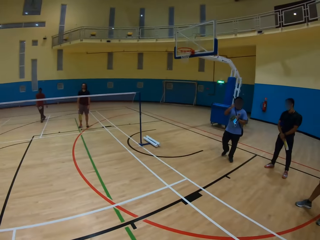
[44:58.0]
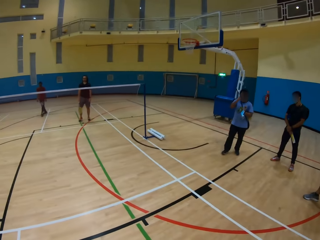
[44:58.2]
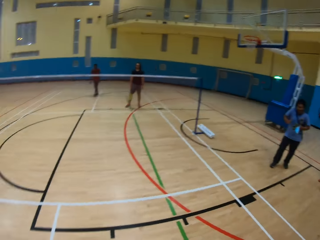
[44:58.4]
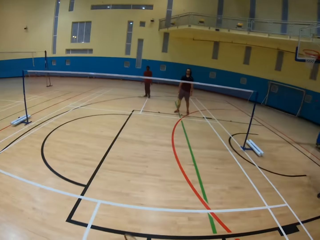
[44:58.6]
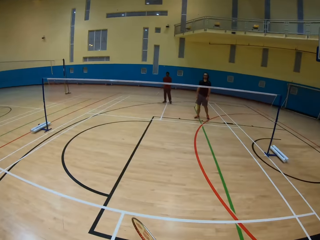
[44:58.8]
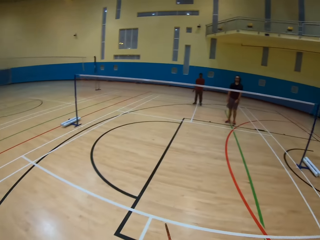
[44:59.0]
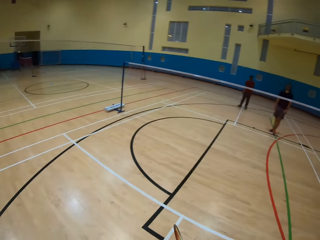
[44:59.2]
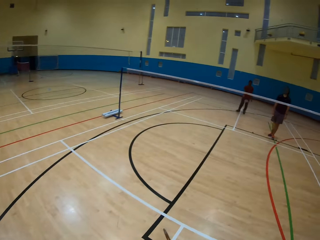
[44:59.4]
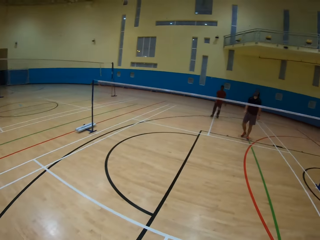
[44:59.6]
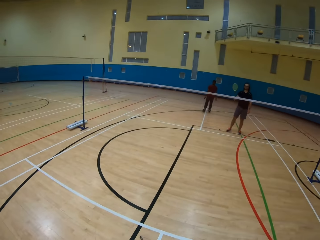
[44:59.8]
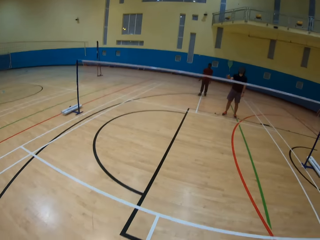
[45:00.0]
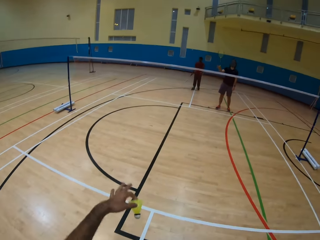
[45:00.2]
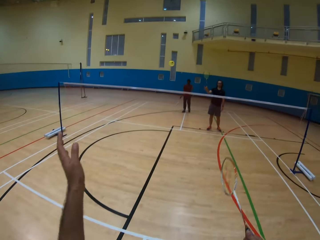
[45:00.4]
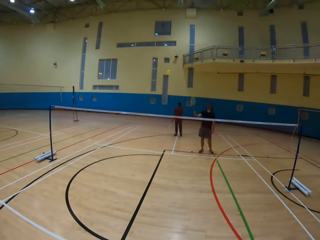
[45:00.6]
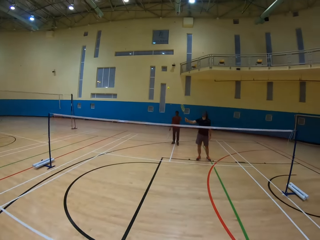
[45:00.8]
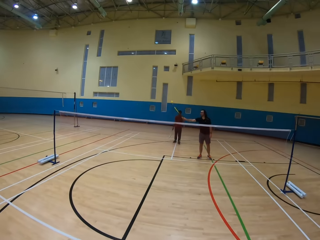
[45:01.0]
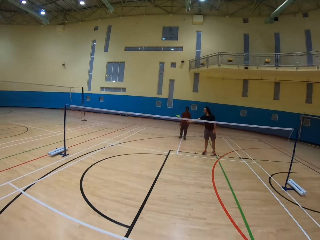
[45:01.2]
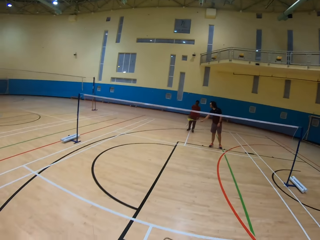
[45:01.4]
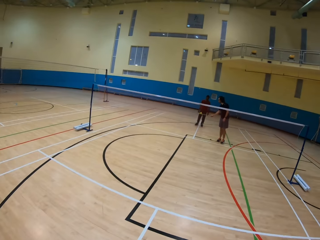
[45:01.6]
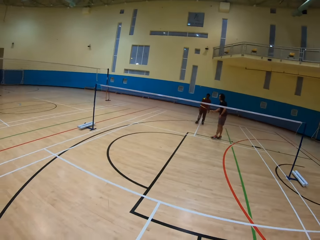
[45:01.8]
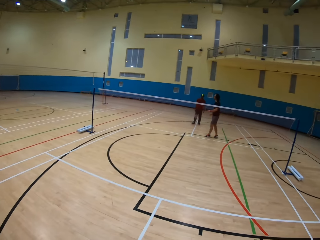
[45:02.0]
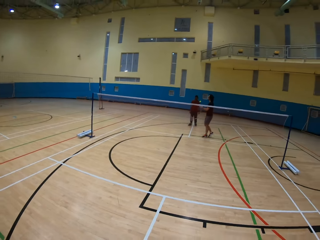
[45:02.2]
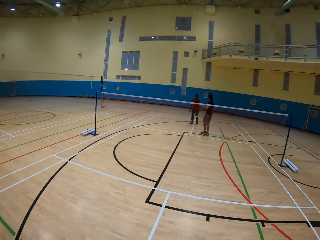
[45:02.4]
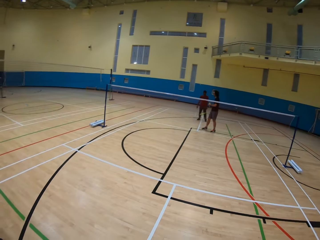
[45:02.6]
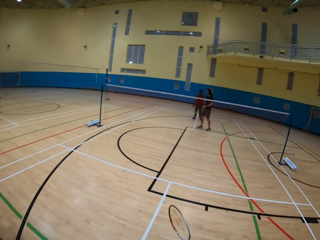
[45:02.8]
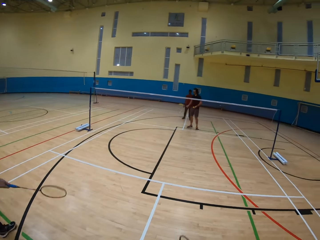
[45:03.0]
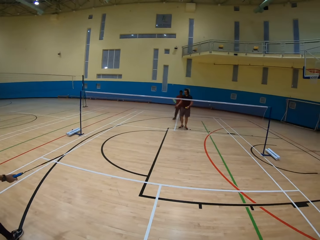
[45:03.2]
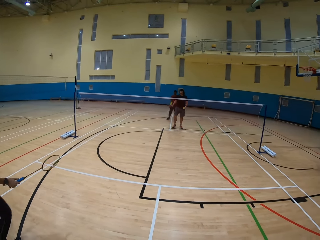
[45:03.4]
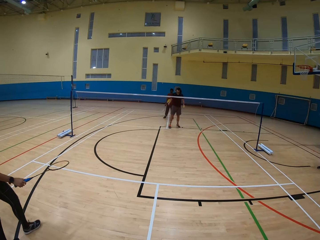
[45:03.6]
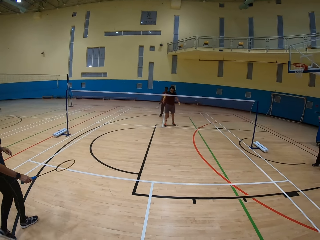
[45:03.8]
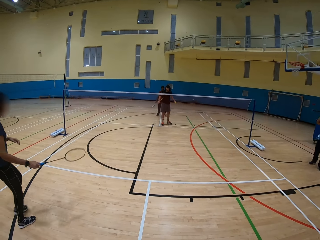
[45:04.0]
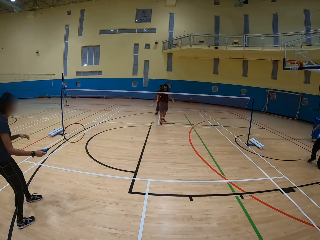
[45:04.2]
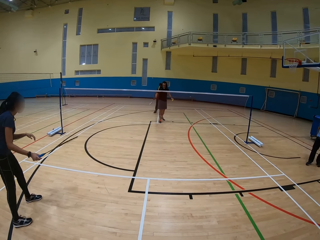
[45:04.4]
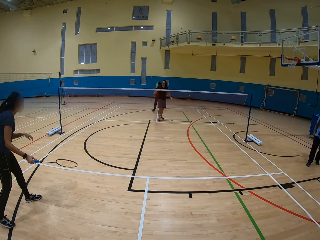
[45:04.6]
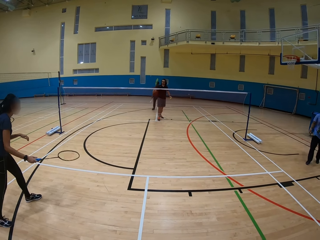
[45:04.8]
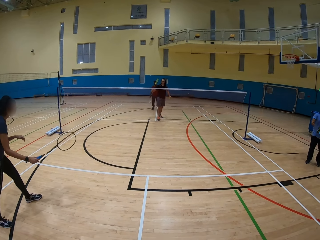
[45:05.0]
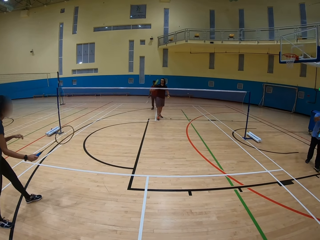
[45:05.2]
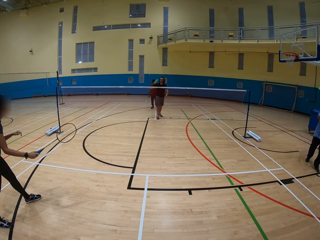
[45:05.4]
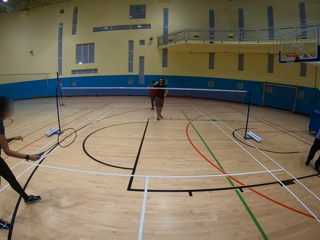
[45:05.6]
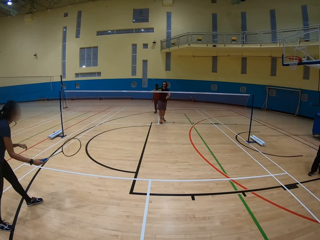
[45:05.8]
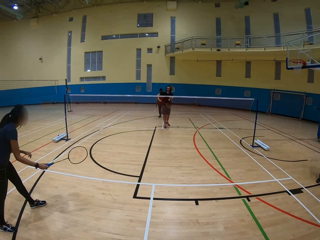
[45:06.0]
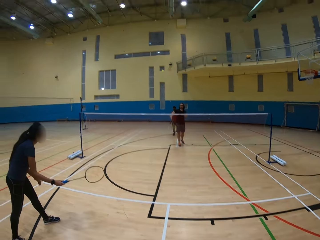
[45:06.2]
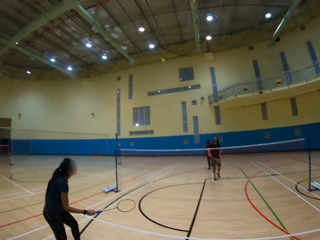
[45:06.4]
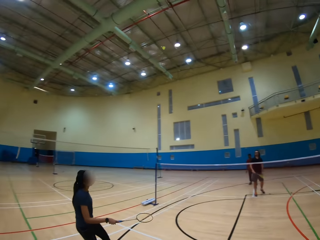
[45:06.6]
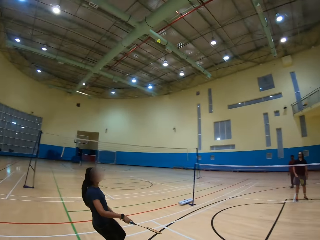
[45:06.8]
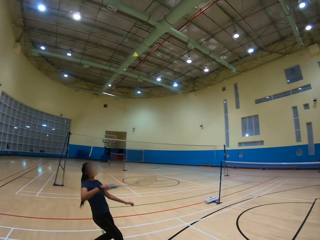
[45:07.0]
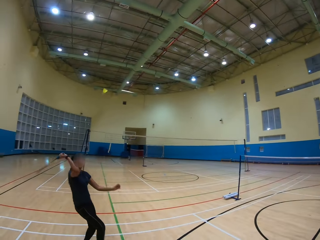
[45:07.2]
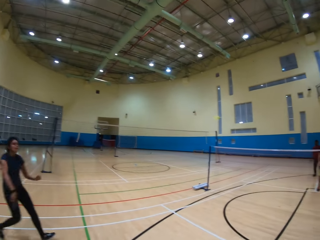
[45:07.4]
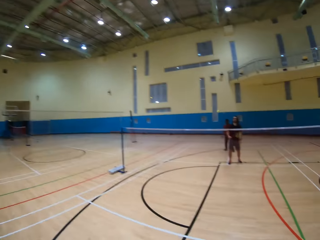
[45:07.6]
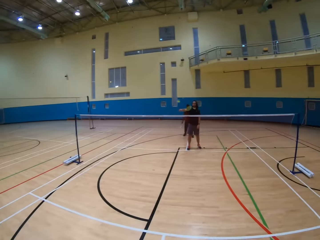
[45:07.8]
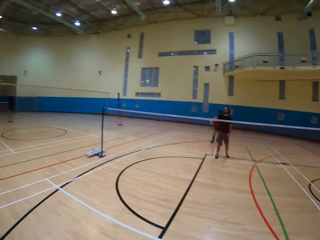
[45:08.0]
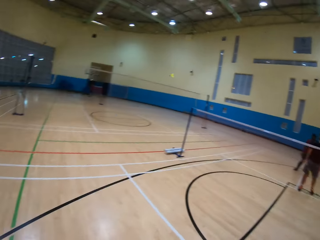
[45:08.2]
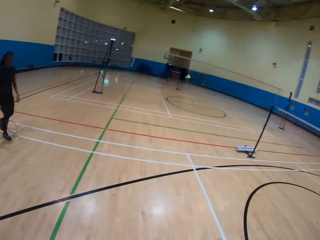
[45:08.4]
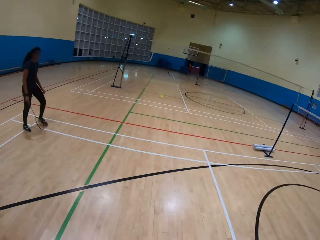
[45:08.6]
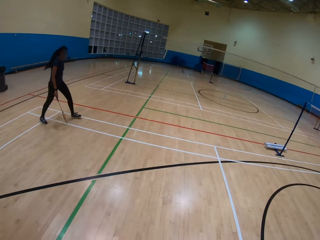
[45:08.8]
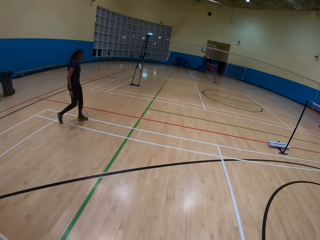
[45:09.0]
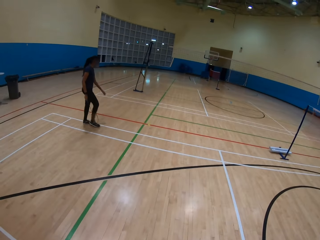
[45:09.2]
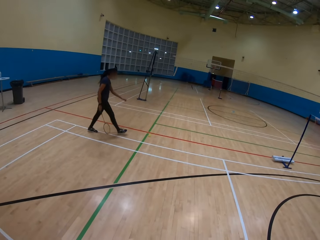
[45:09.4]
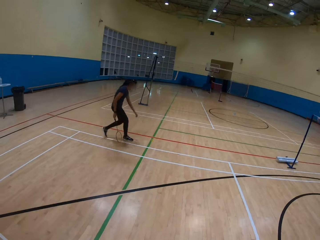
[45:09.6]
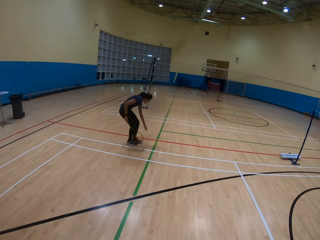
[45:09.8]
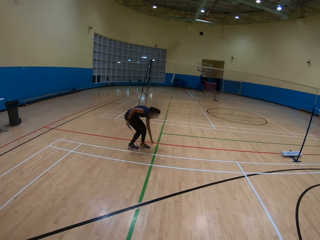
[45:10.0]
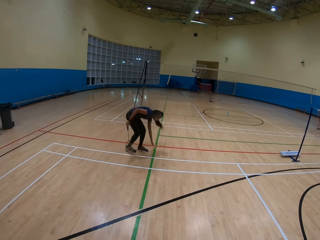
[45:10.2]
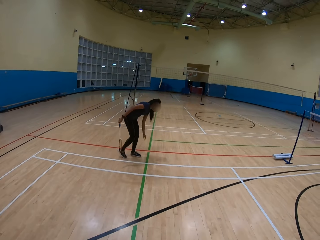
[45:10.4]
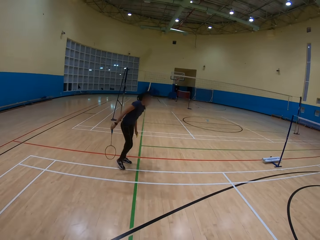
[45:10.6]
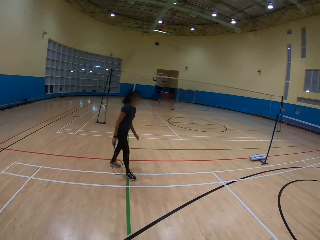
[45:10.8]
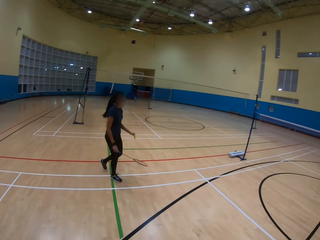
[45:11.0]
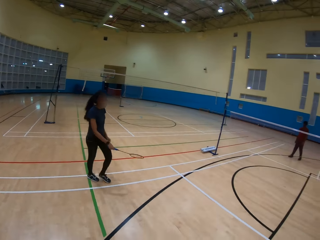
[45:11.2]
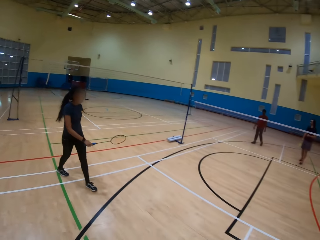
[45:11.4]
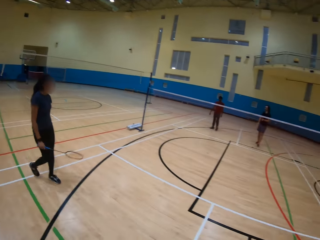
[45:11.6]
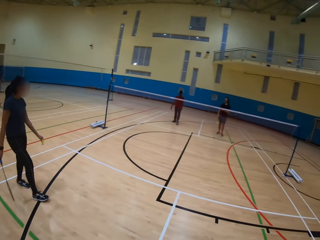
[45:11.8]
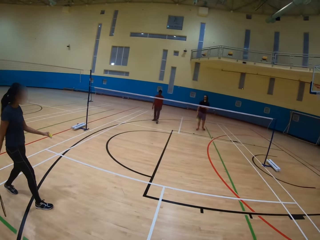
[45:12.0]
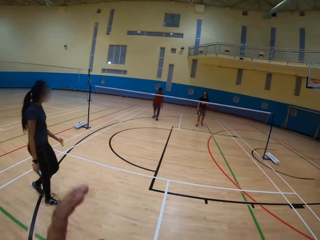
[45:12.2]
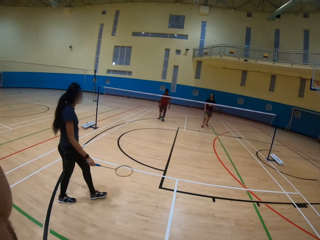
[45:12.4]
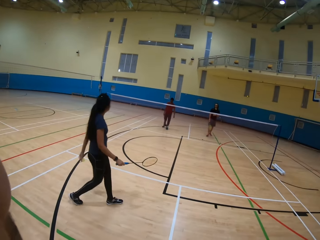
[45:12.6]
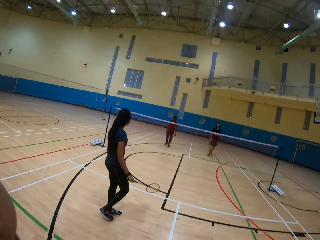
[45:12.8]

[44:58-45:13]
The camera wearer hits the shuttlecock. They throw the ball using a bat. A man picks up the shuttlecock. The man hits the shuttlecock. The man throws the ball using a bat. A woman hits the shuttlecock. The camera wearer throws the ball using the bat. The man hits the shuttlecock and throws the ball using the bat. The woman picks the shuttlecock on the ground.

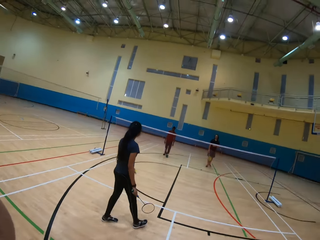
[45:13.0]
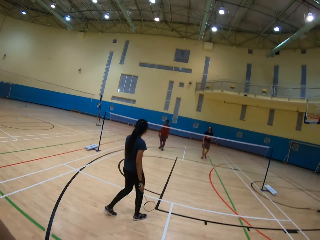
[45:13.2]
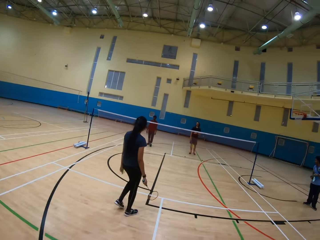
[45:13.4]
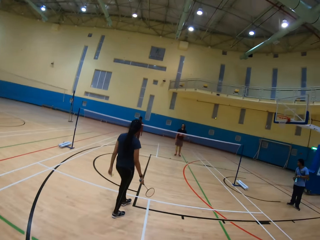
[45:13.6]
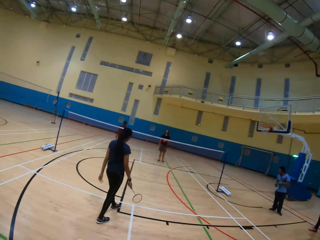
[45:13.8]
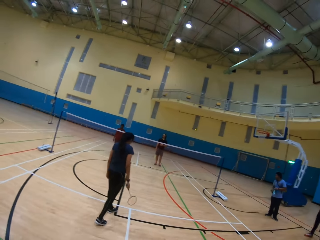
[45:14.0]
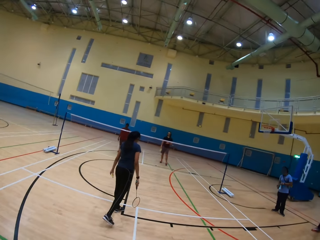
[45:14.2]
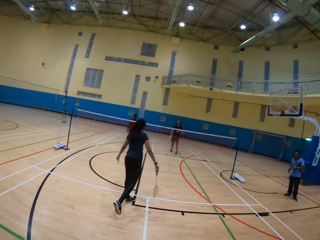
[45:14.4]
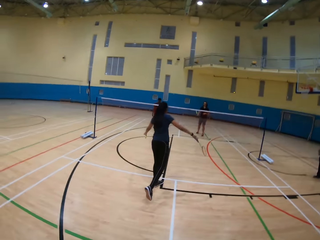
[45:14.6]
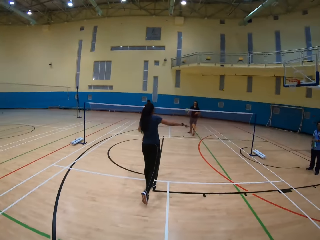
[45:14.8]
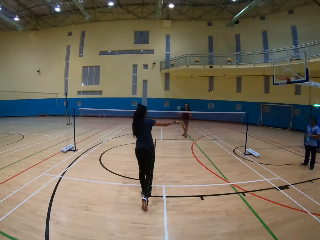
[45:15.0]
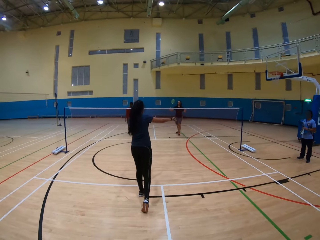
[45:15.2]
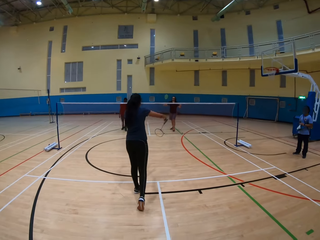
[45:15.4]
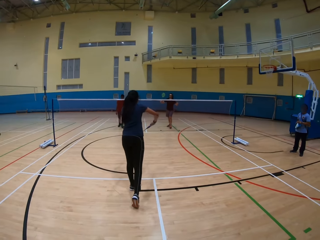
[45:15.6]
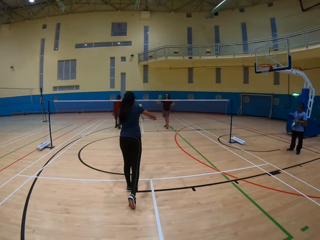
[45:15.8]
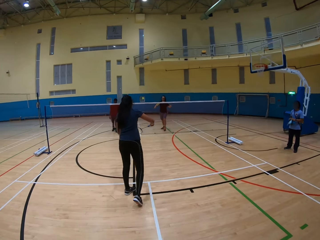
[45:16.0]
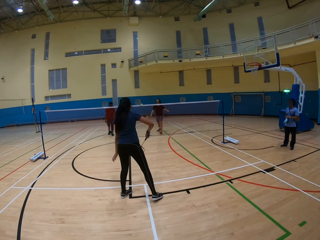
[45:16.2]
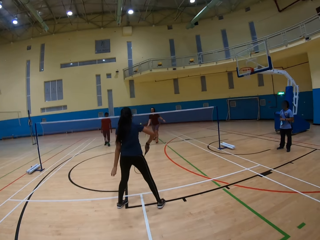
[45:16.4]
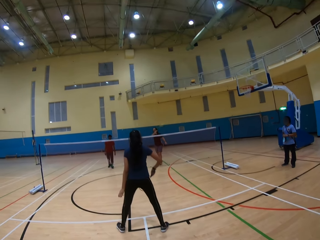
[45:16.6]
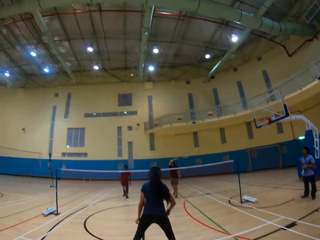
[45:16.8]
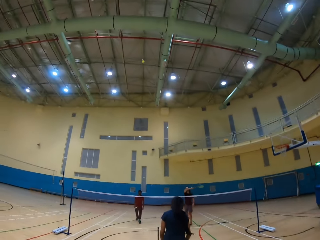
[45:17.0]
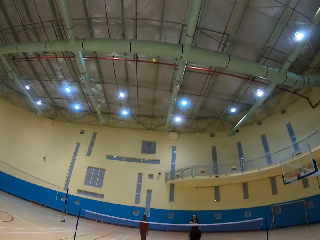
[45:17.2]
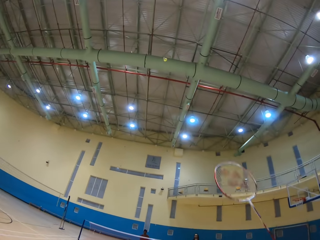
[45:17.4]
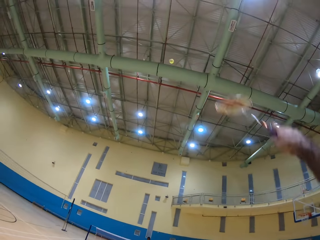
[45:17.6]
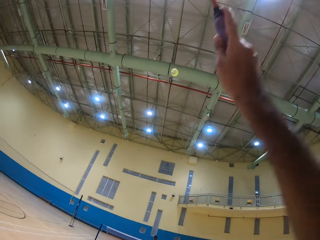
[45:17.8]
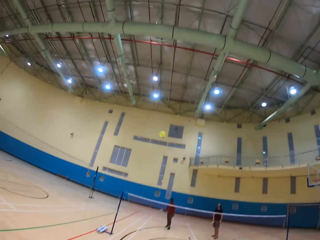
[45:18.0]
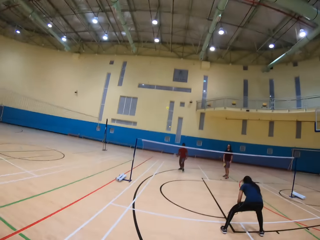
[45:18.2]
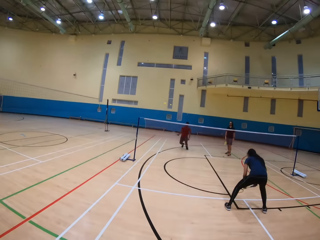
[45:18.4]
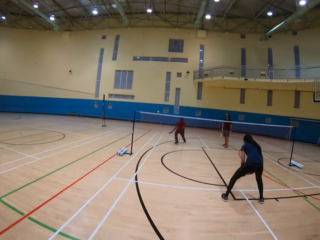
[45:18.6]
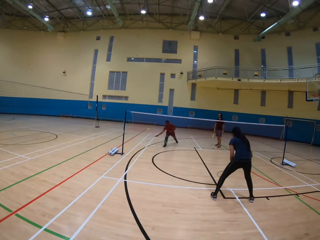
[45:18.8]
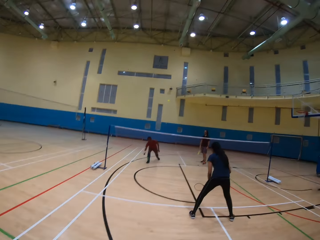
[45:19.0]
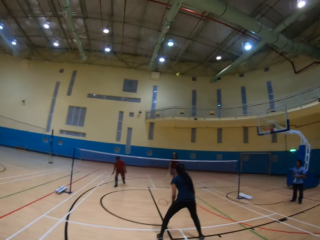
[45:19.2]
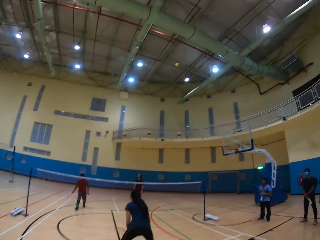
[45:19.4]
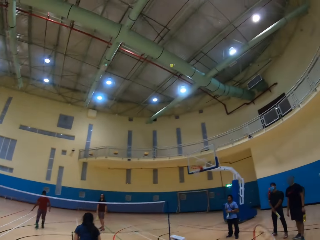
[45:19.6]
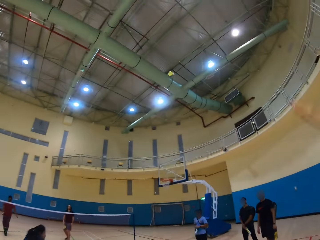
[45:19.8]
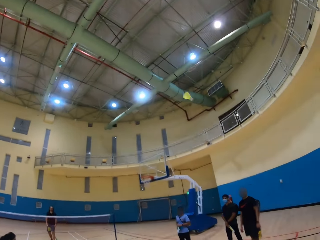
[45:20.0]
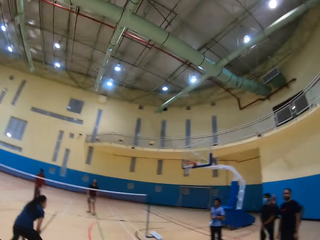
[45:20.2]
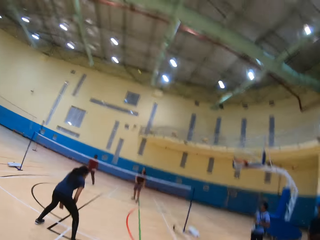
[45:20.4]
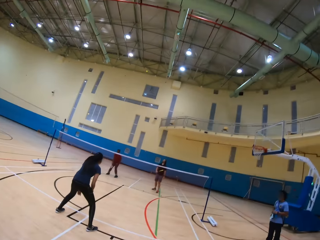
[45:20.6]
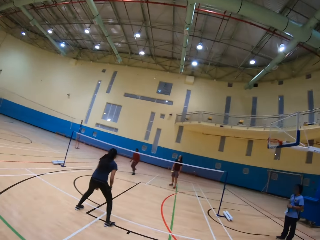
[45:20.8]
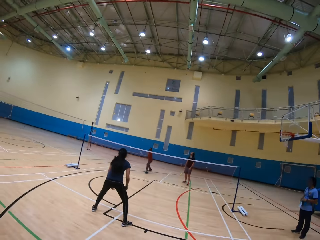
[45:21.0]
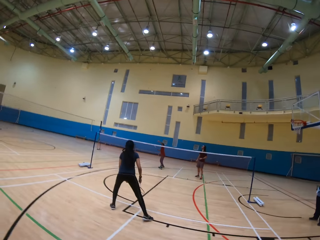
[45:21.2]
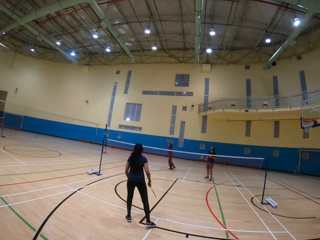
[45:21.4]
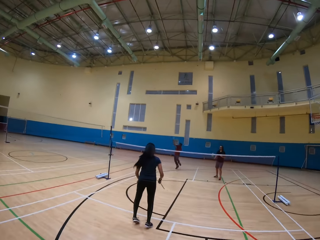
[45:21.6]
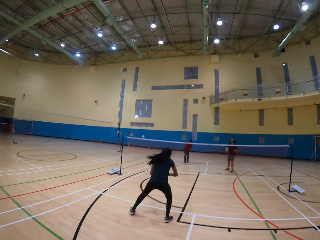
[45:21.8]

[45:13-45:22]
A man hits the shuttlecock. The man throws the tennis ball. The camera wearer hits the shuttlecock. They throw the tennis ball with a tennis bat. The man throws the tennis ball. The camera wearer throws the tennis ball with the tennis bat.
